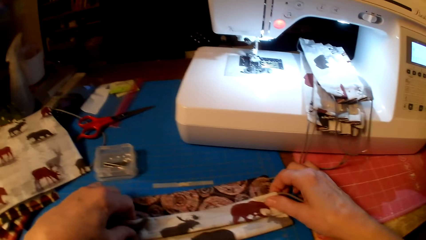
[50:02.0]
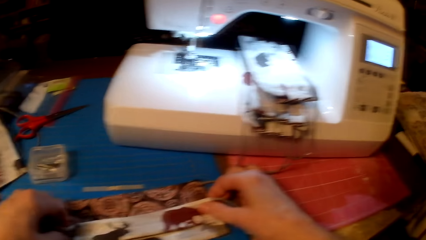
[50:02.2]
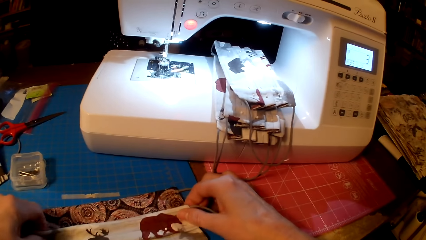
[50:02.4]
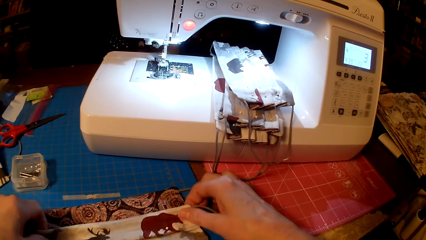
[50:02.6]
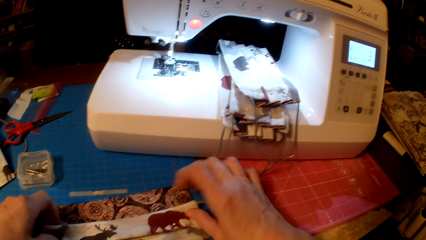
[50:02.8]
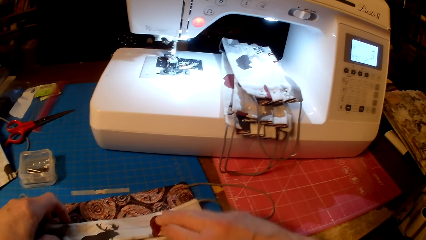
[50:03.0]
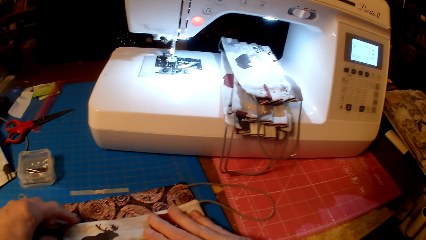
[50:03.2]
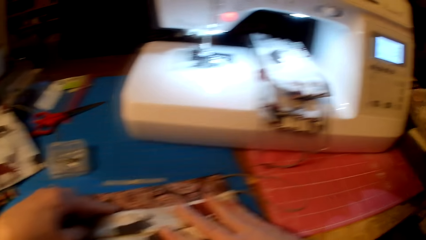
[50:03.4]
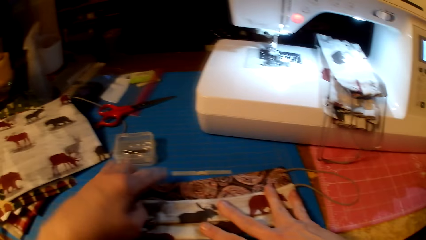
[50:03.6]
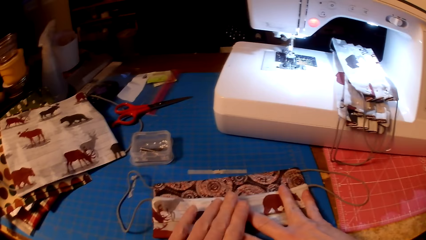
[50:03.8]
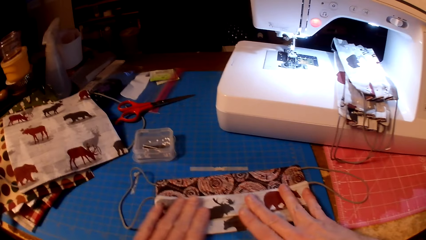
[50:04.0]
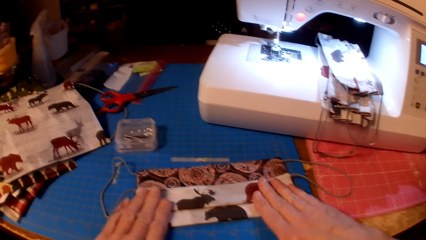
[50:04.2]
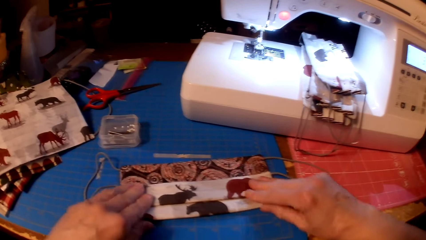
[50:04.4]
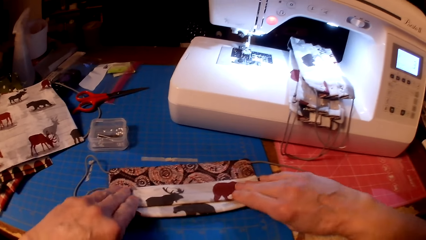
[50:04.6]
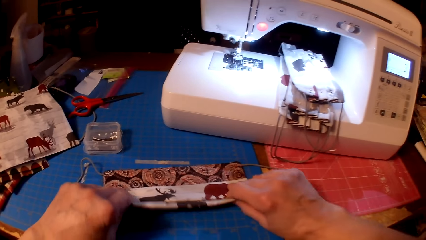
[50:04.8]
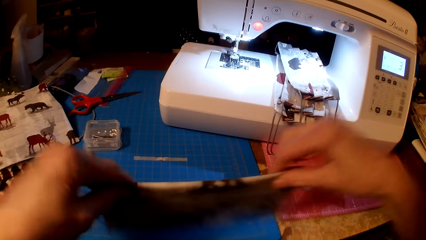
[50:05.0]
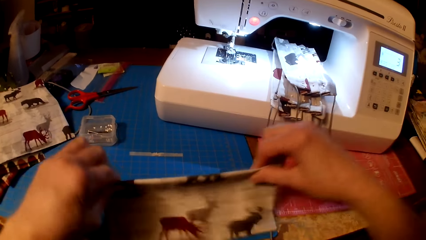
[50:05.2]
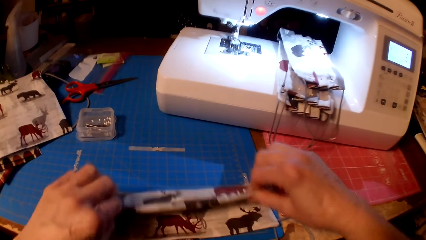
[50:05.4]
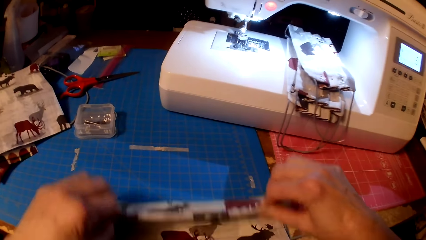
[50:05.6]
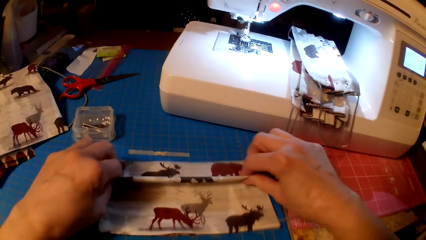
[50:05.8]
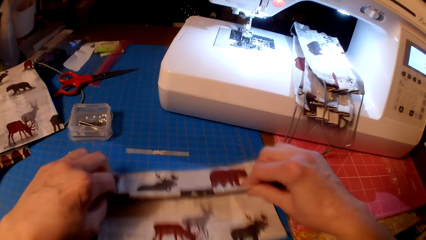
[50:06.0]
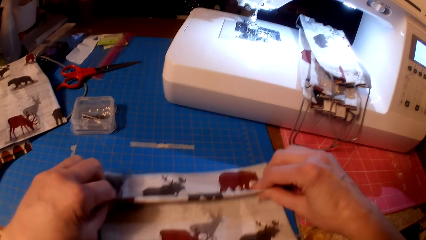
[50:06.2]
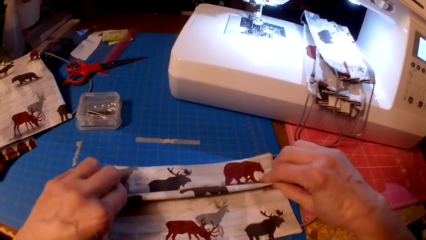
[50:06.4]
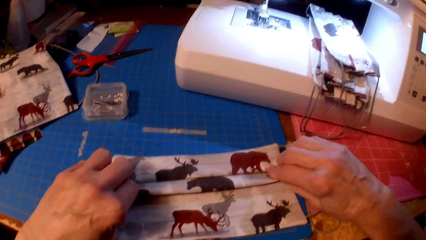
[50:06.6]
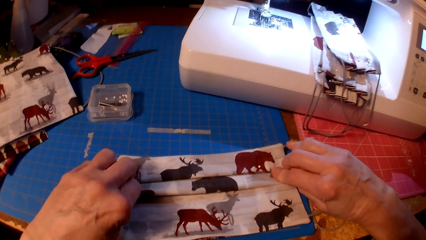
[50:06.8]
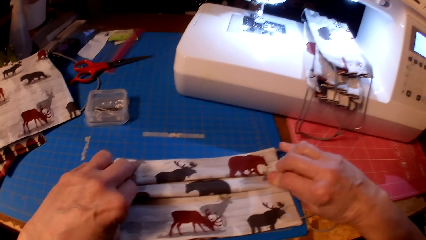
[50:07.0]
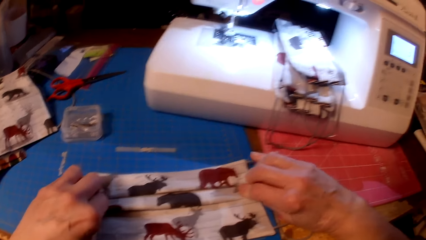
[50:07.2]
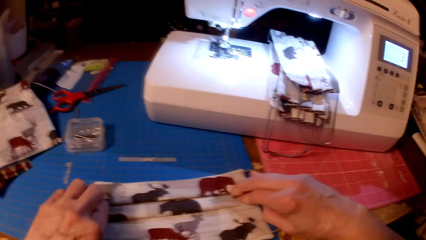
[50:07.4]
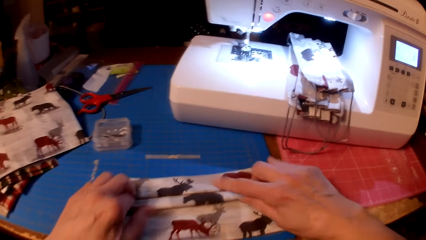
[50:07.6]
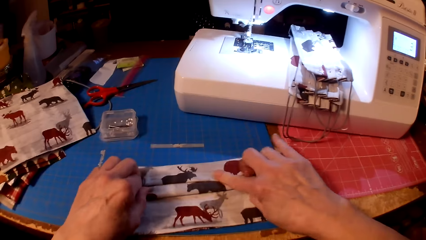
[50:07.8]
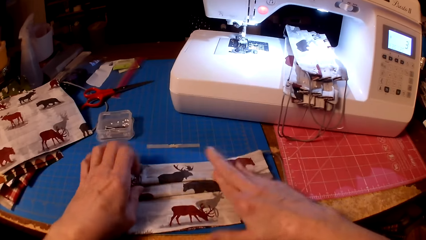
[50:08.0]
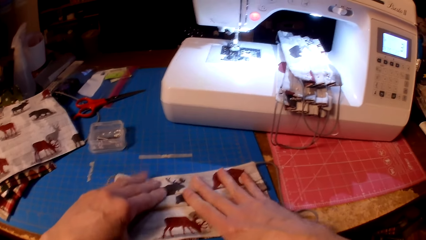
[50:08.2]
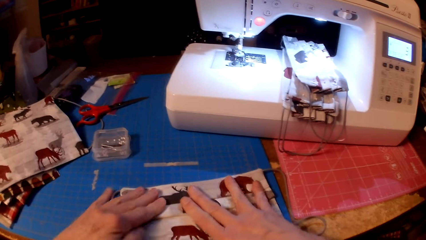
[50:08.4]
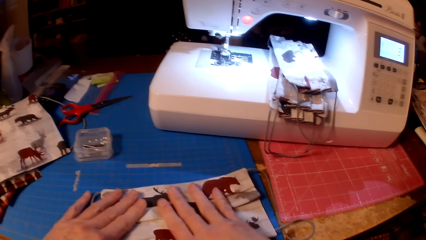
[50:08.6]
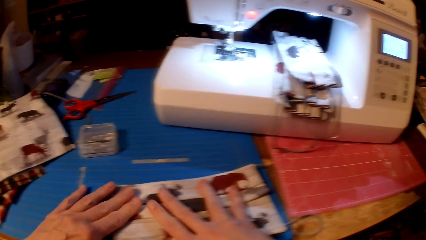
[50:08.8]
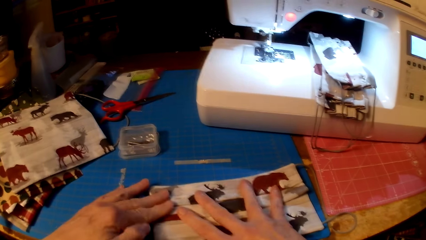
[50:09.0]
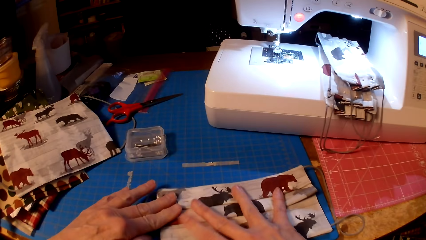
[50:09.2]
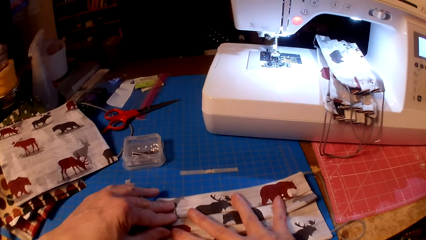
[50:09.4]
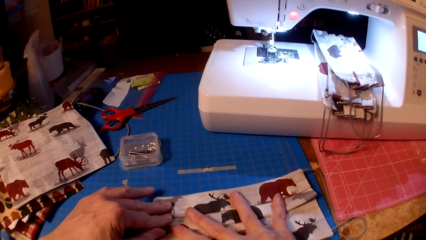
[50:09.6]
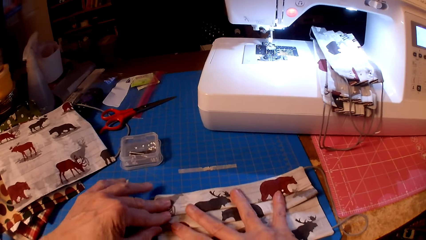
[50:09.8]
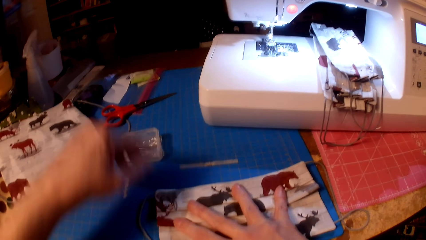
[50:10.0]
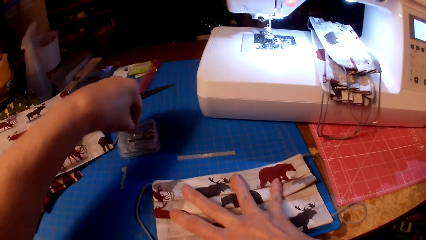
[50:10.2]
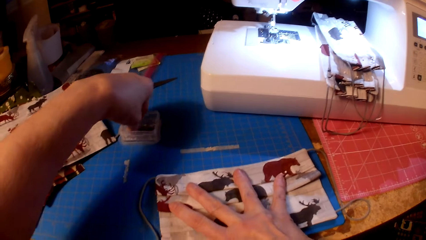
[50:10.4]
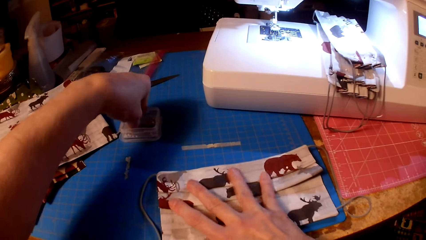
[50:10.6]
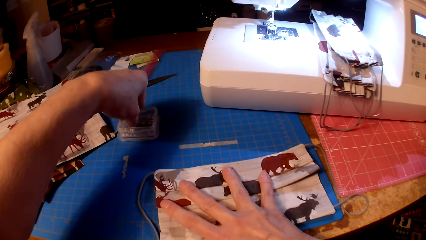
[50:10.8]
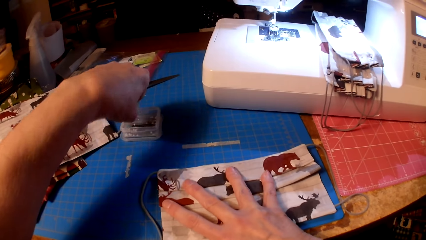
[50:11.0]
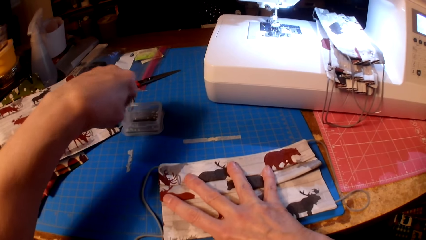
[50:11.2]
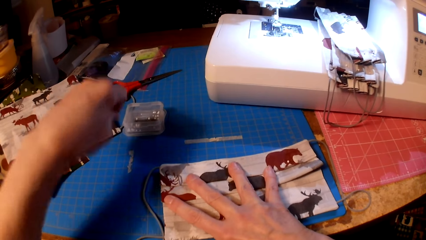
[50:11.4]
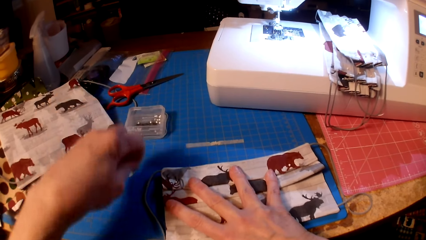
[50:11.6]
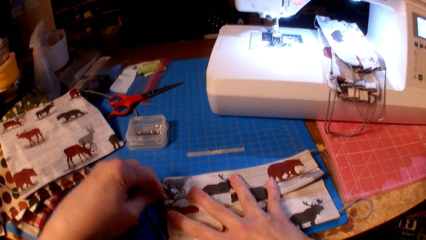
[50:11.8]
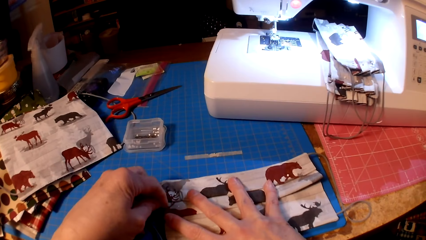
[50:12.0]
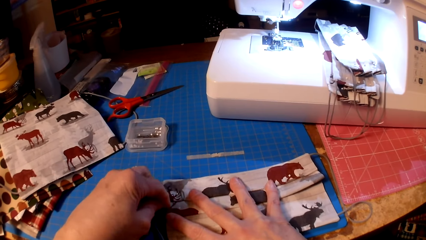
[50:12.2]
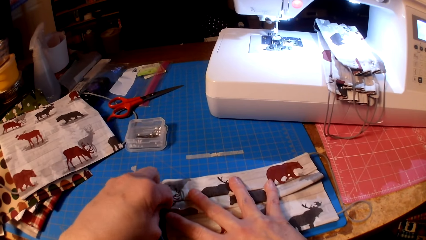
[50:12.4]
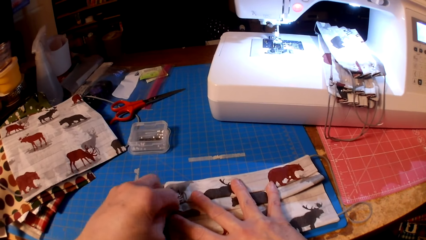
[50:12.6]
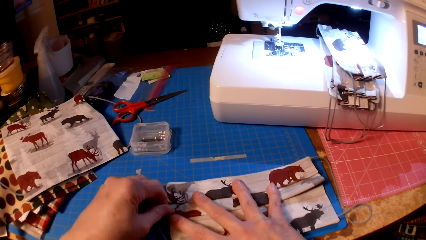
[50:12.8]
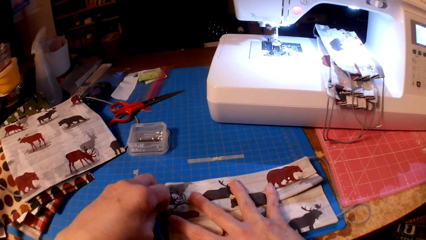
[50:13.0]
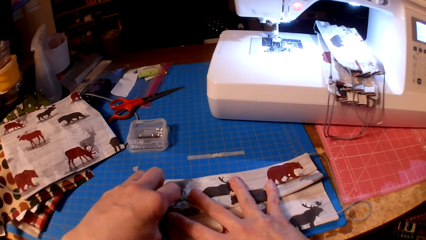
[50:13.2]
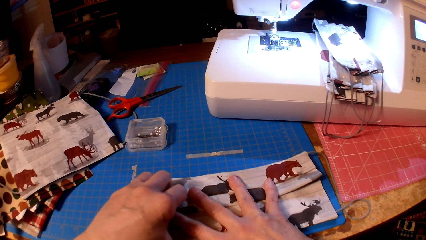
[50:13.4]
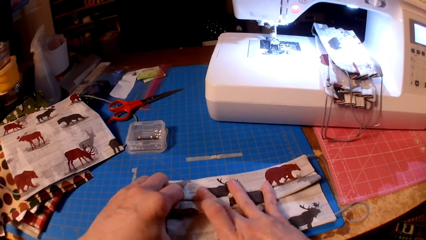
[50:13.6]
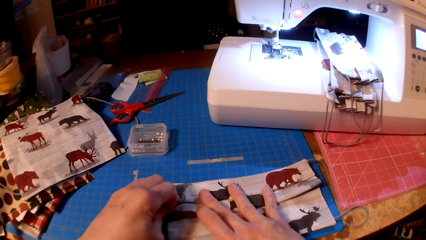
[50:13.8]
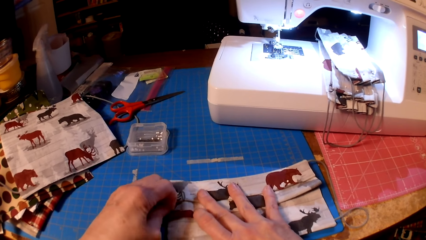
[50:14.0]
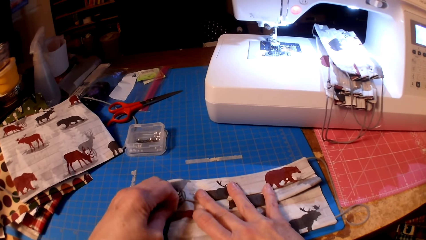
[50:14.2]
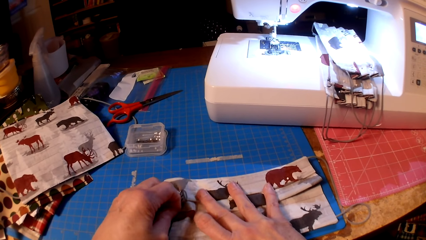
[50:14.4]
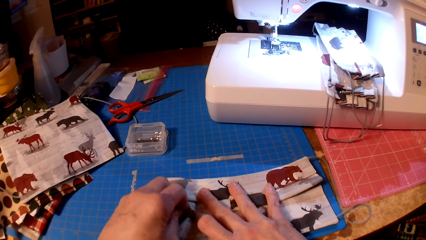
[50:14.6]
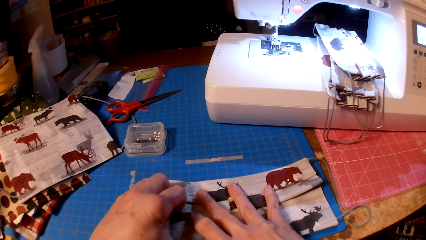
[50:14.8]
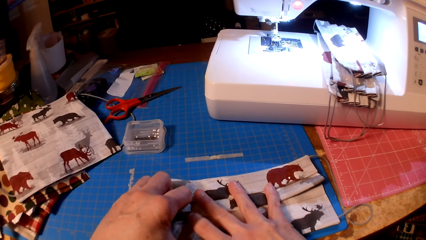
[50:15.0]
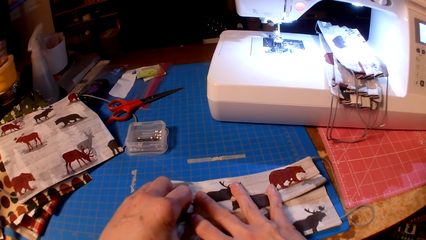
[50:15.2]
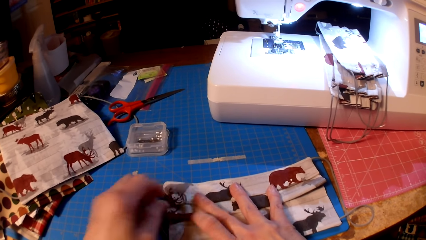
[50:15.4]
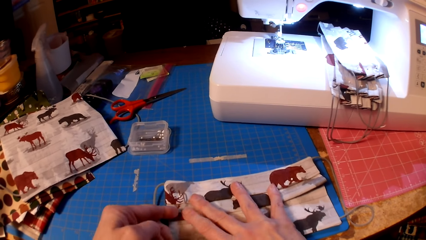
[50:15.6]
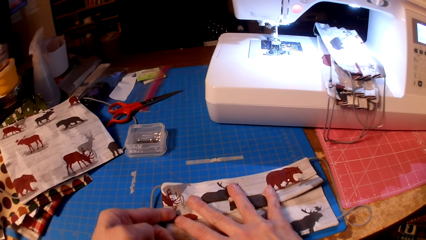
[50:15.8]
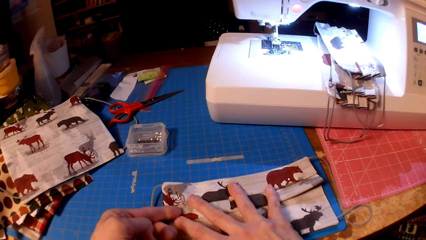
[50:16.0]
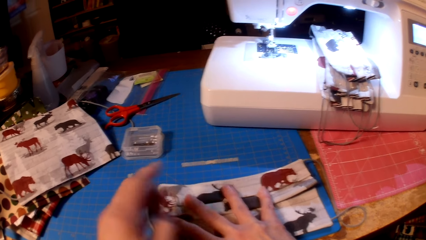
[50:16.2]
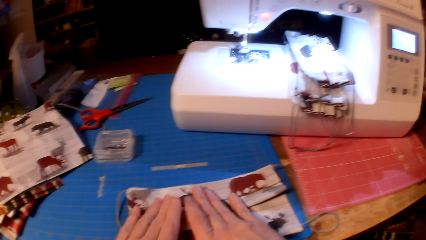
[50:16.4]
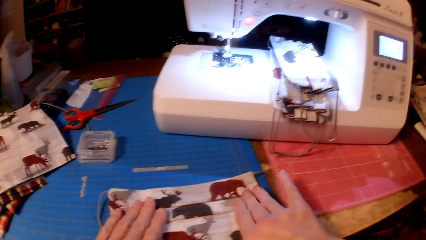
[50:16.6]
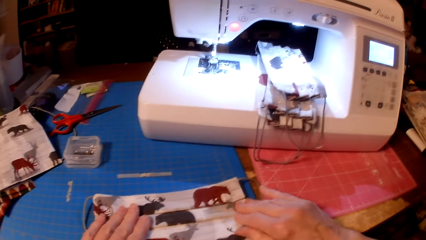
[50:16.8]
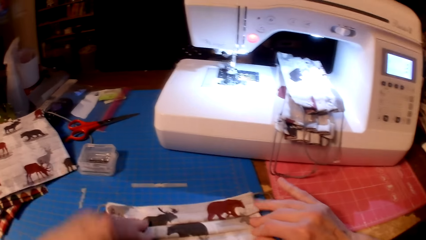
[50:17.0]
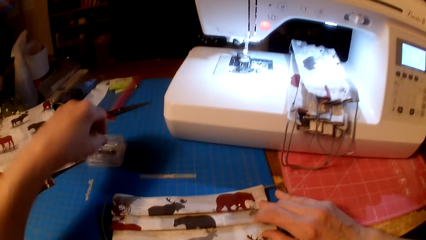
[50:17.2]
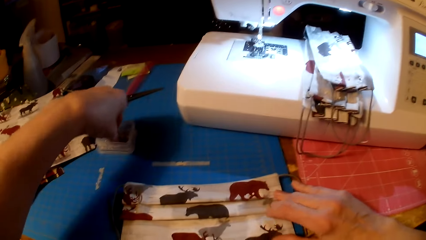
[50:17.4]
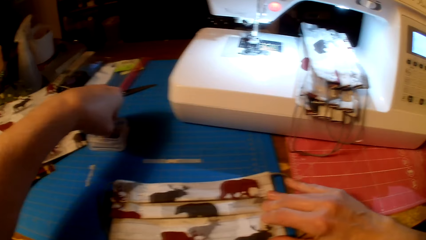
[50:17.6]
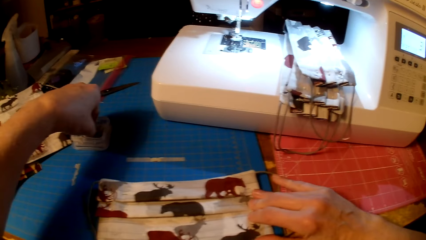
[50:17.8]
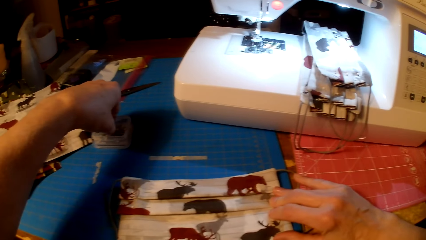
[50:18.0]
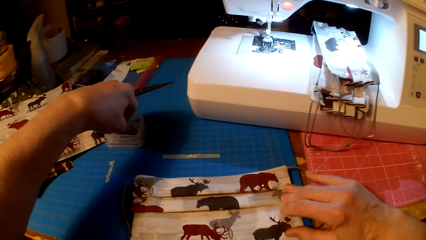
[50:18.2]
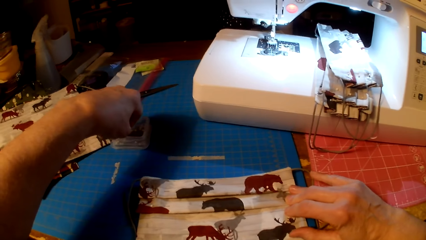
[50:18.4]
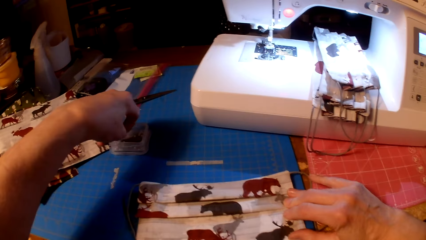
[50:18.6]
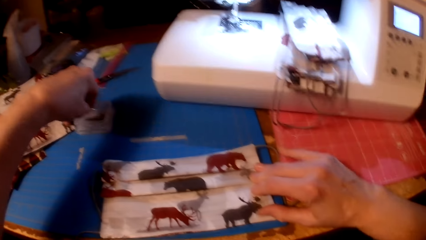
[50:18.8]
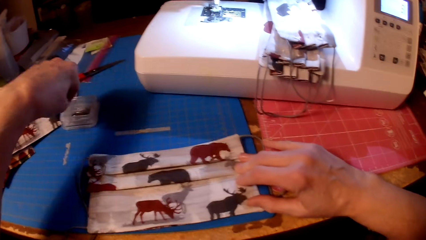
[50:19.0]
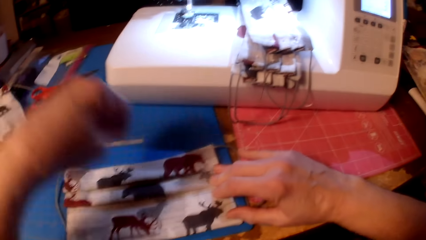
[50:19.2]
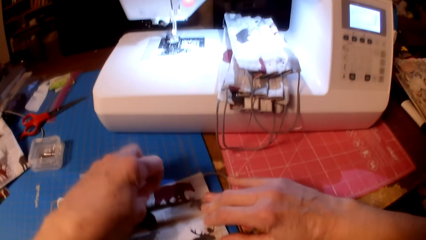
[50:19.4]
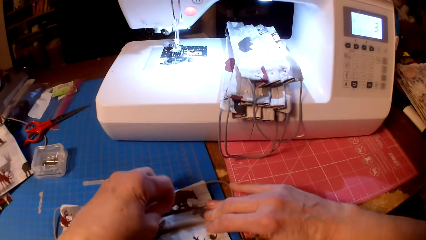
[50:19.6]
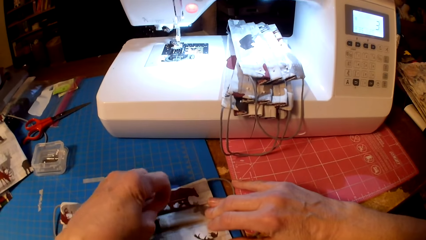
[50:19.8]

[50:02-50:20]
The camera wearer picks a pin and pins the piece of cloth. They pick a pin.
